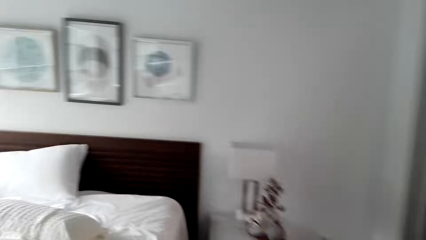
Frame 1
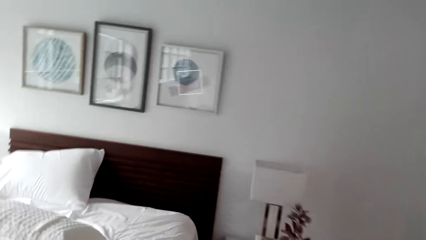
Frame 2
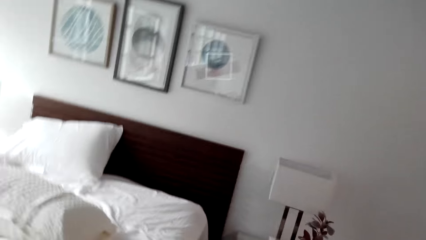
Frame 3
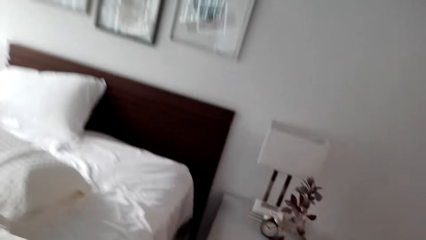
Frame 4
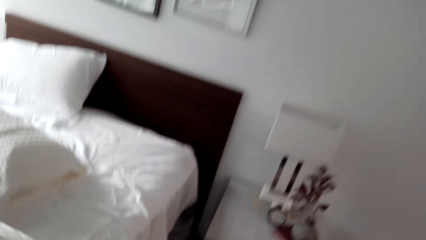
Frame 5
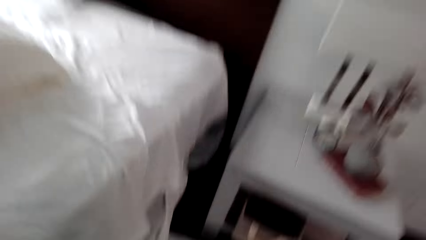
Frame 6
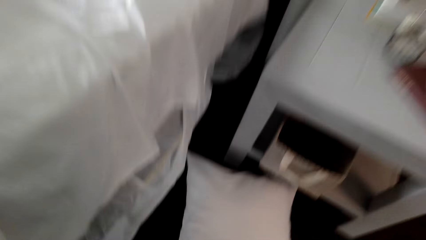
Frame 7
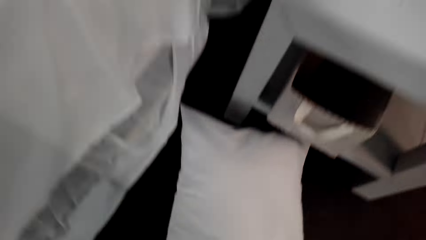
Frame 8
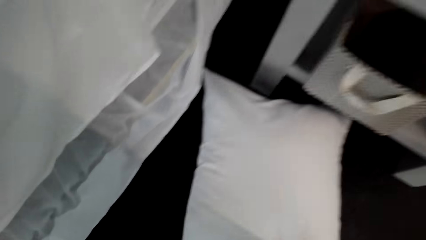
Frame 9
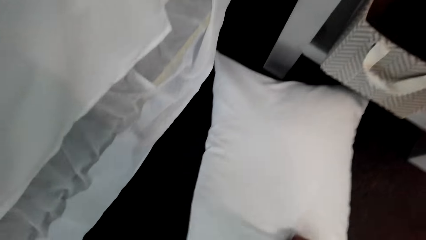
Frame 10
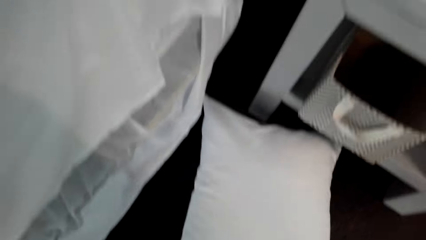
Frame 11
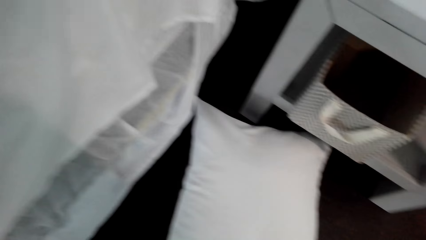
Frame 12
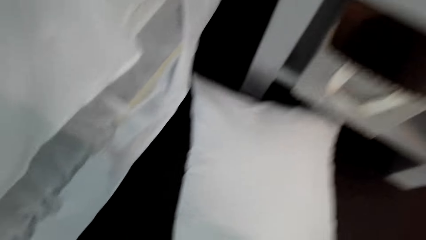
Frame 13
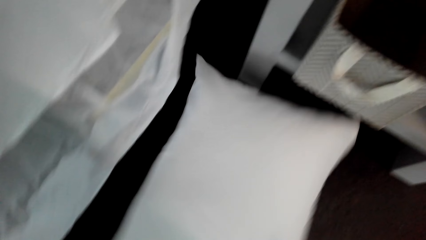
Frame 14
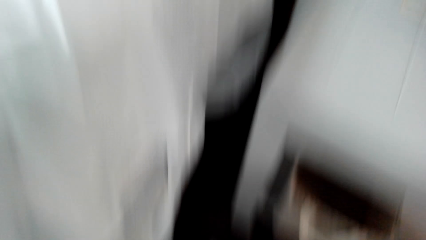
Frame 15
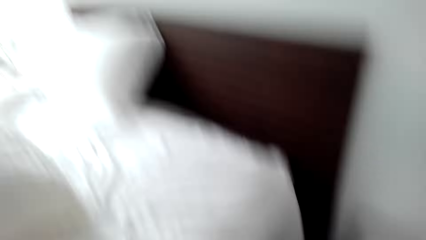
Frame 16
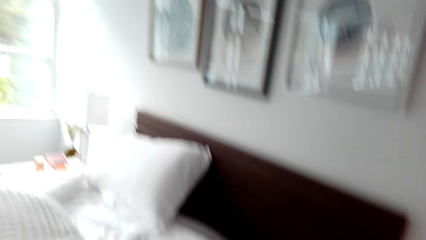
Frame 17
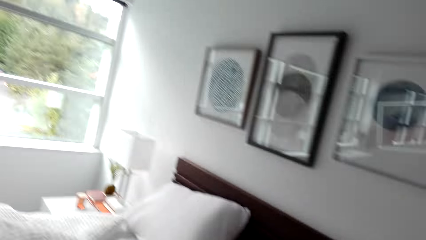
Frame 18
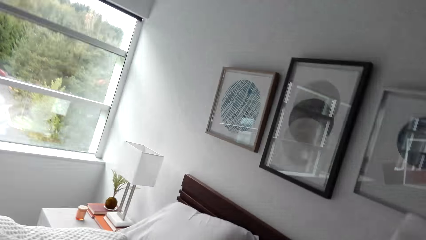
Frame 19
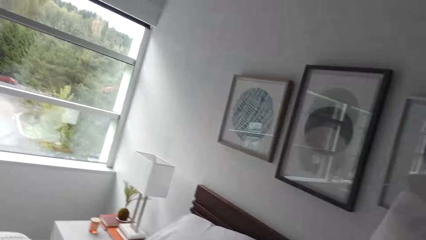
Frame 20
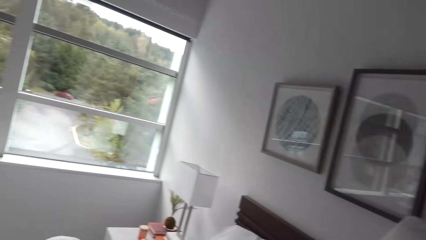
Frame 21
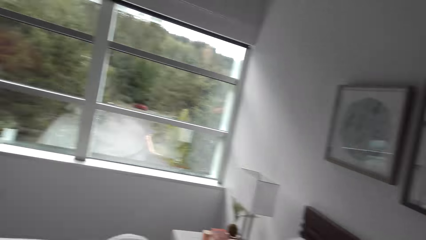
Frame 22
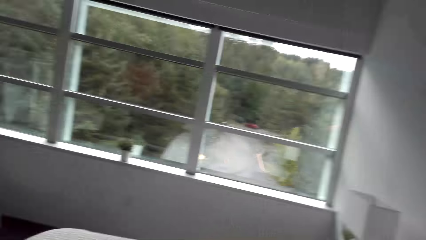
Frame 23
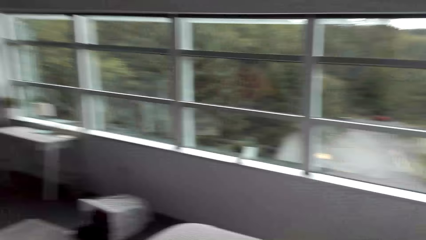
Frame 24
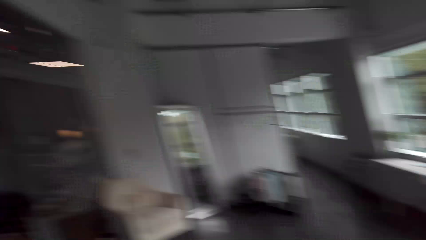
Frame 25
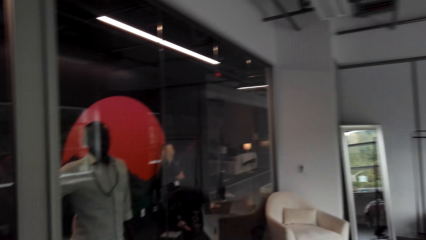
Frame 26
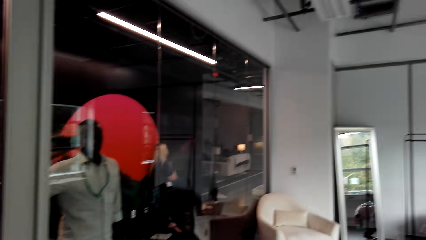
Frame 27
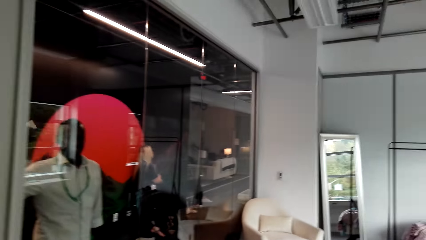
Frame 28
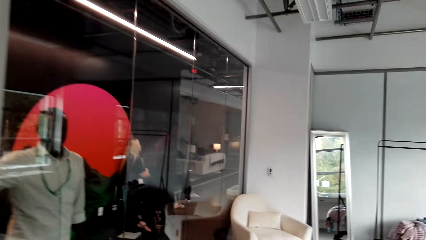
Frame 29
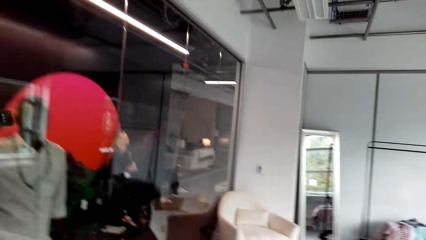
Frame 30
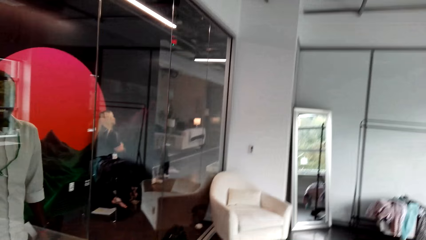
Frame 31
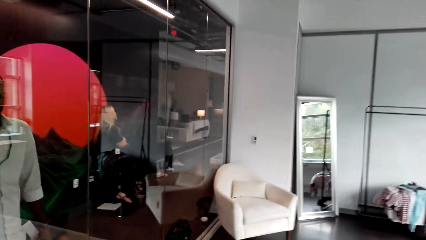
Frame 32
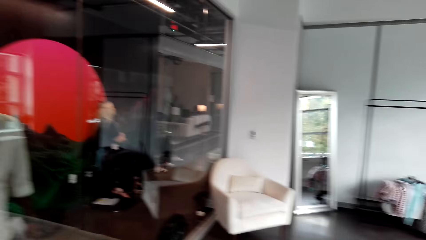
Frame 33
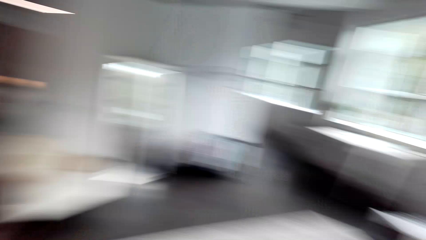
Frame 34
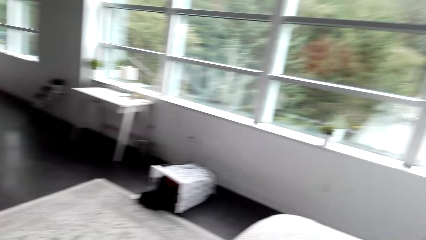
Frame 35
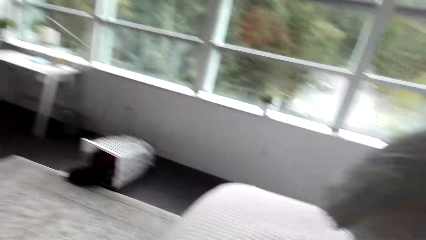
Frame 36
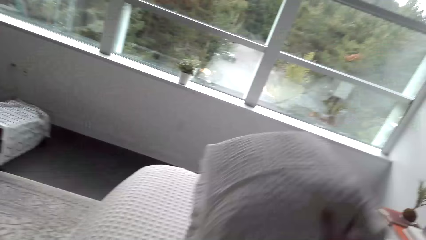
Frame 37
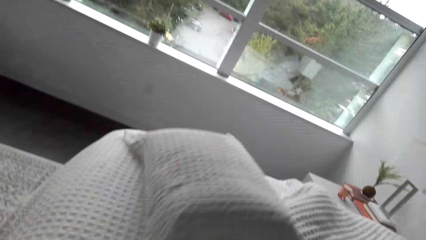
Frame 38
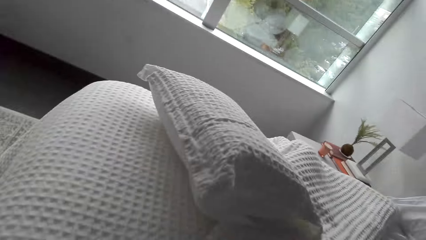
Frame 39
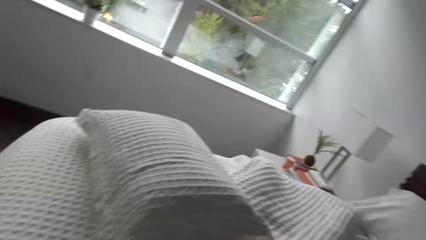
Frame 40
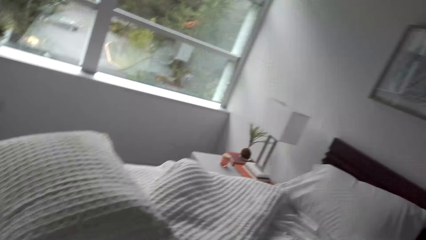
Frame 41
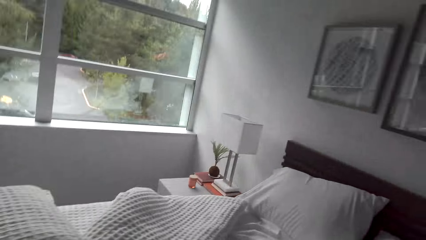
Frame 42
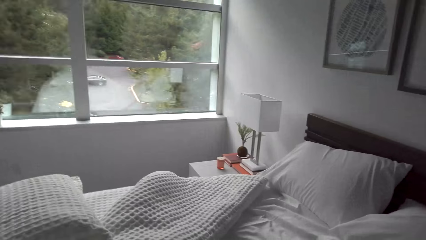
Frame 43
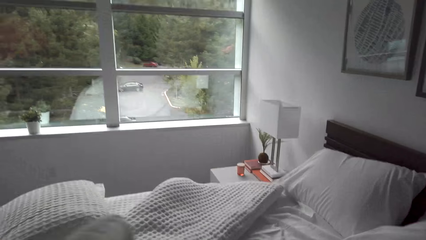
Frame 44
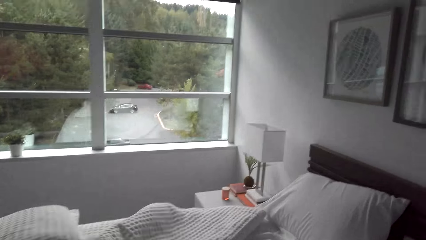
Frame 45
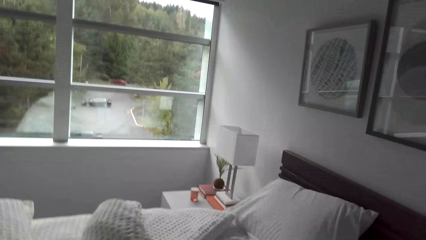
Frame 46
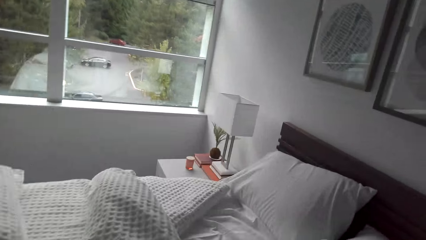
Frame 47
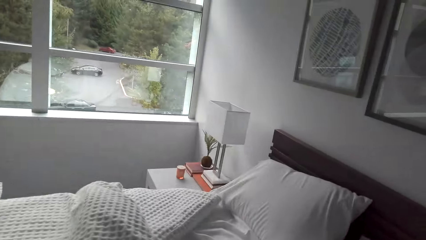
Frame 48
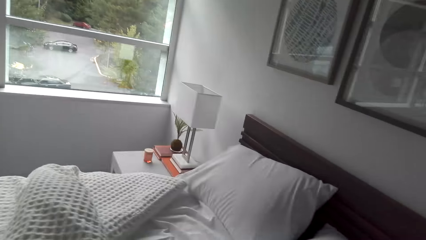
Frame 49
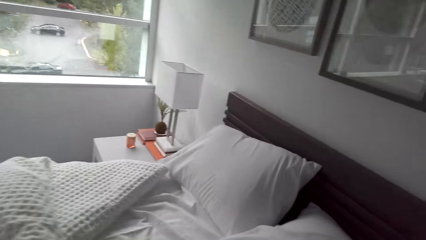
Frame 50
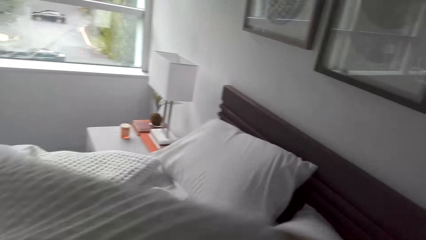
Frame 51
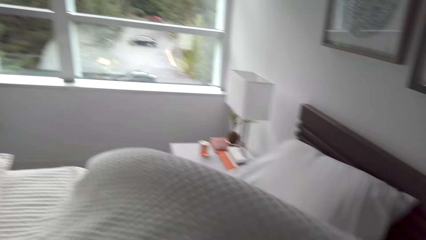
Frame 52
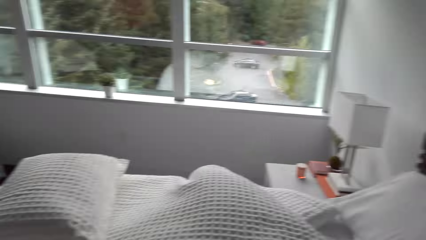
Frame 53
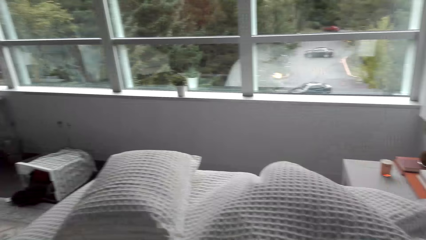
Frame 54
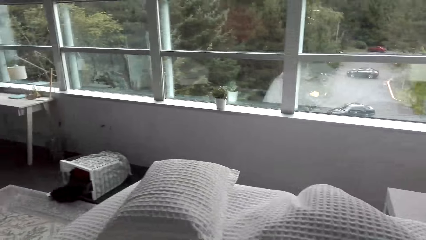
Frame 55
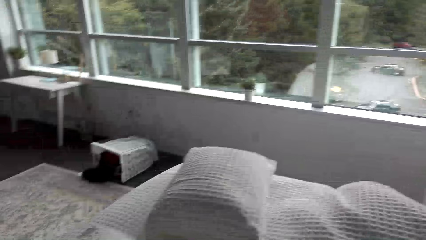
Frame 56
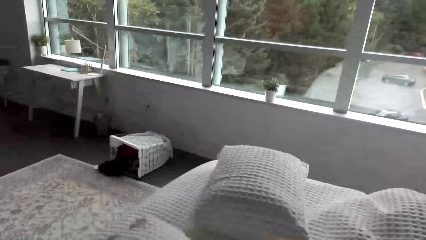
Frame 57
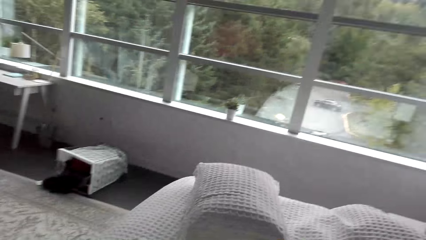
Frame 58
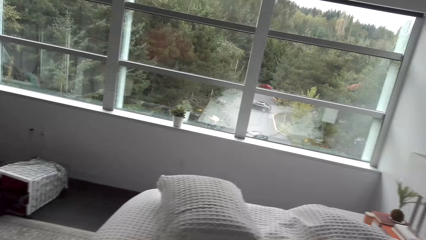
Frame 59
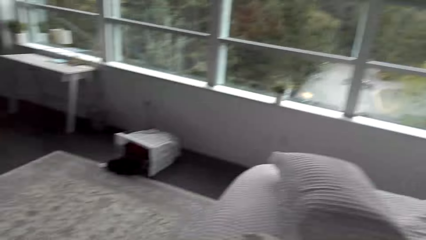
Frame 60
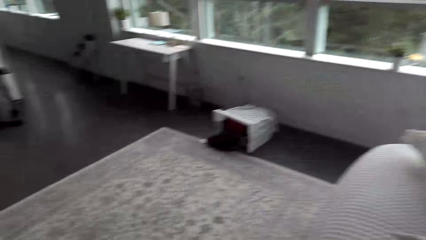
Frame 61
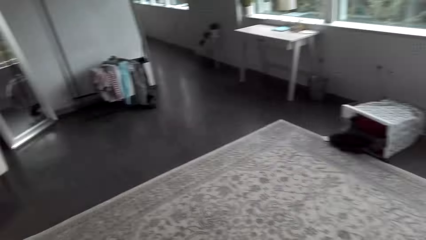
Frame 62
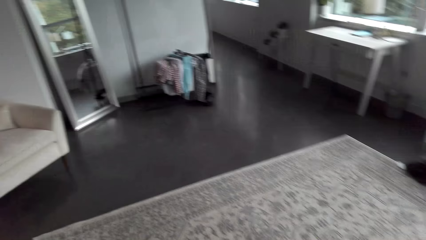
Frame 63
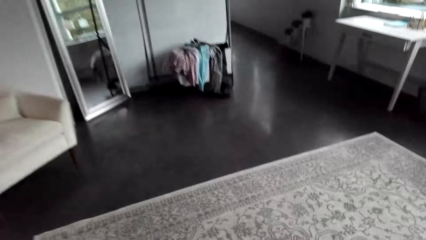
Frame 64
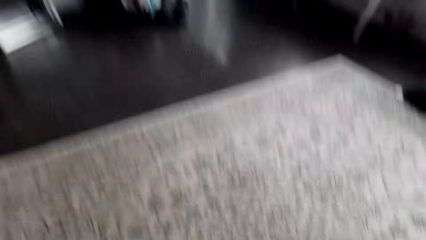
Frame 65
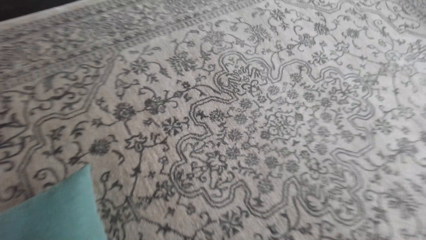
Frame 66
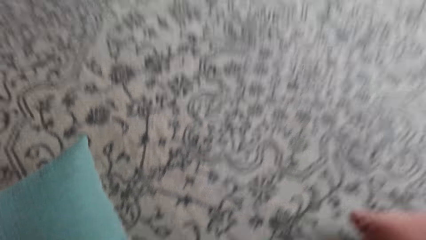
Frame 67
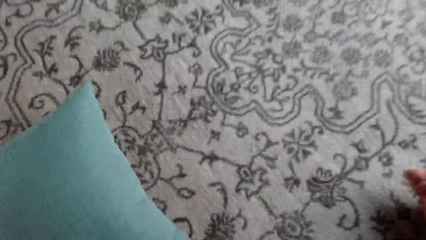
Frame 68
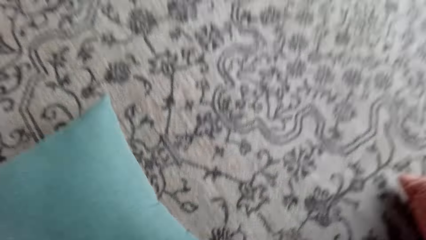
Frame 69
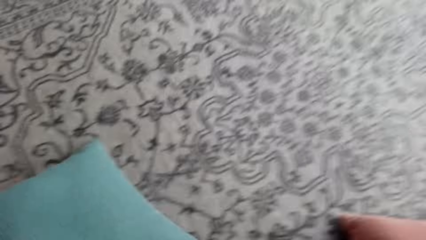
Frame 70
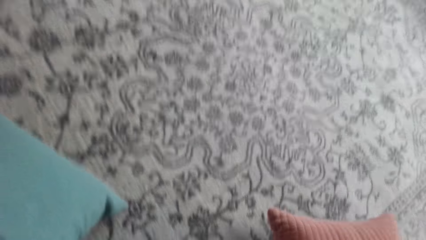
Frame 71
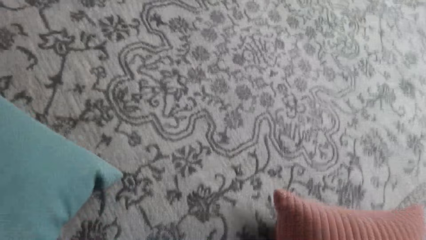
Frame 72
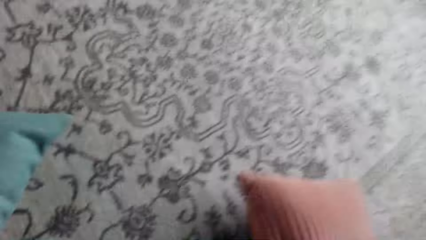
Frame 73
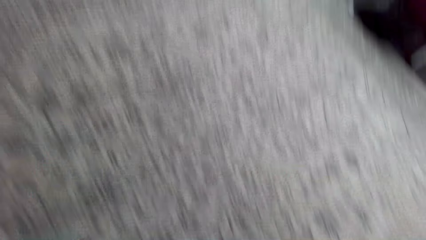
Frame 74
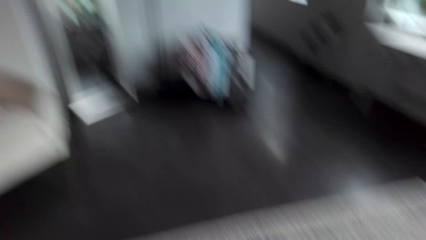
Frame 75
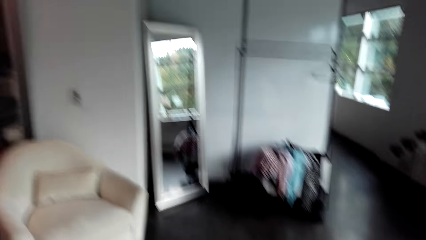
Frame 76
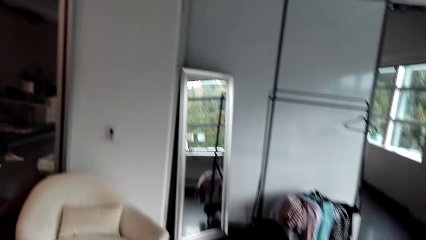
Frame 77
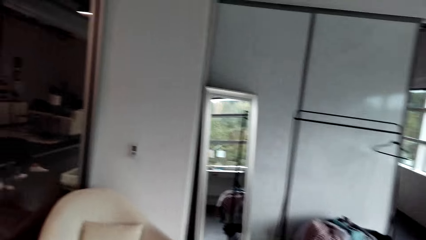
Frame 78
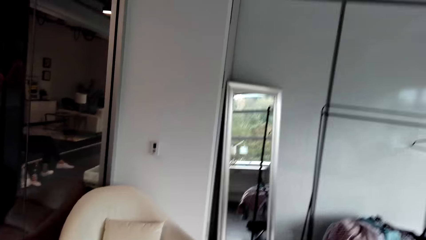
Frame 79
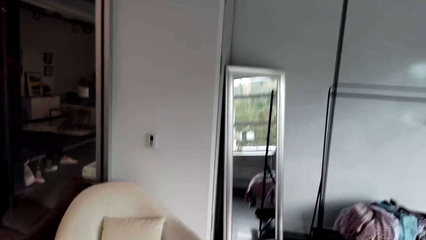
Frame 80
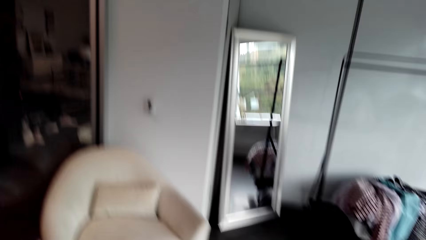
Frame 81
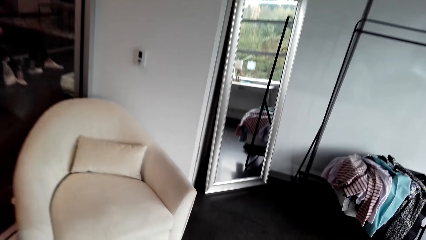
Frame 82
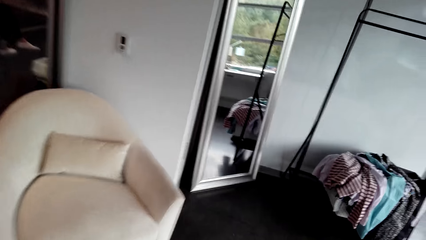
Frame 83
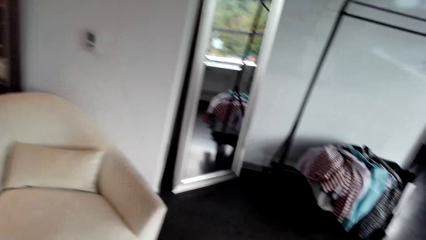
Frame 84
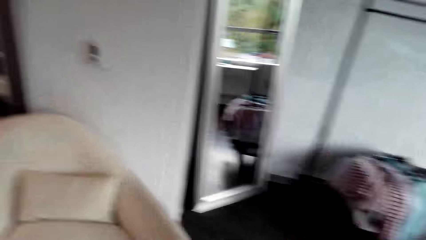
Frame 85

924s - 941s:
The camera wearer picks up a pillow on the floor. They throw the pillow on the bed. They straighten the duvet. They pick up throw pillows from the floor.
